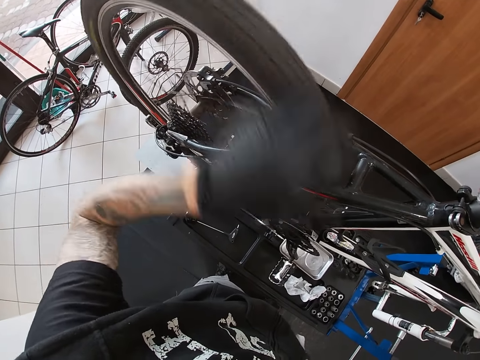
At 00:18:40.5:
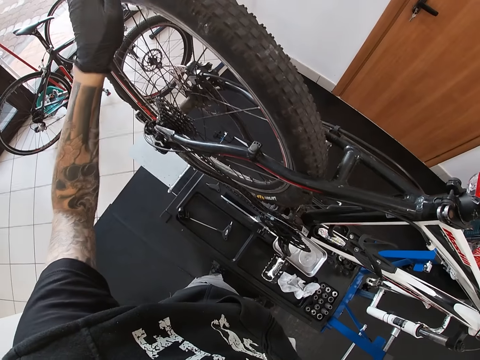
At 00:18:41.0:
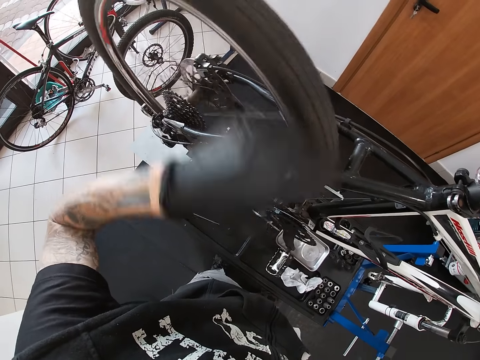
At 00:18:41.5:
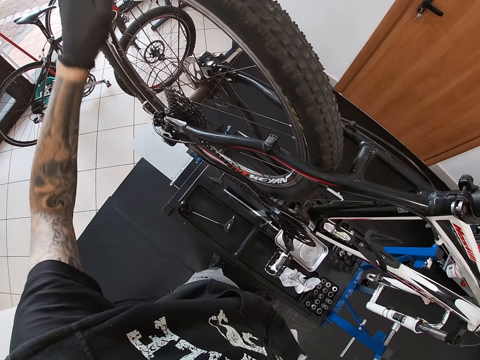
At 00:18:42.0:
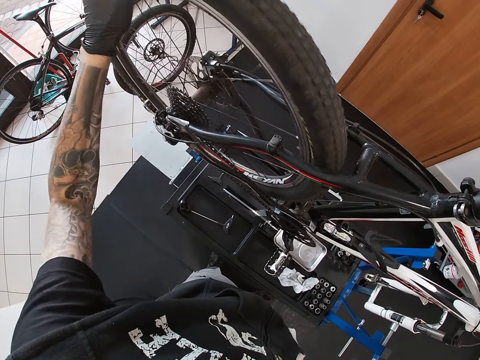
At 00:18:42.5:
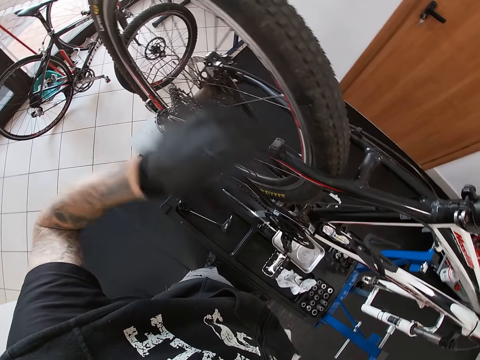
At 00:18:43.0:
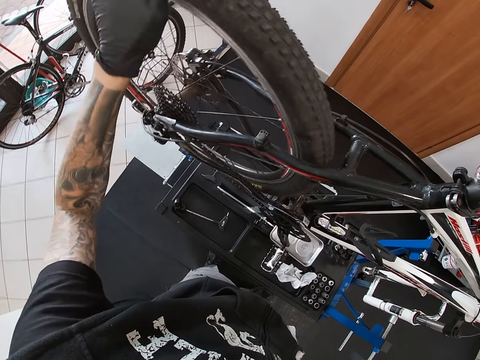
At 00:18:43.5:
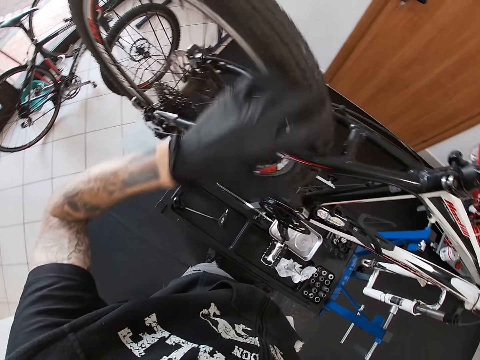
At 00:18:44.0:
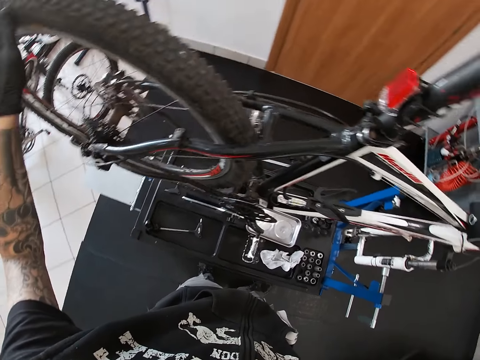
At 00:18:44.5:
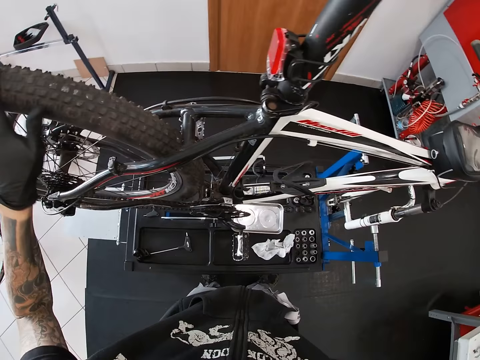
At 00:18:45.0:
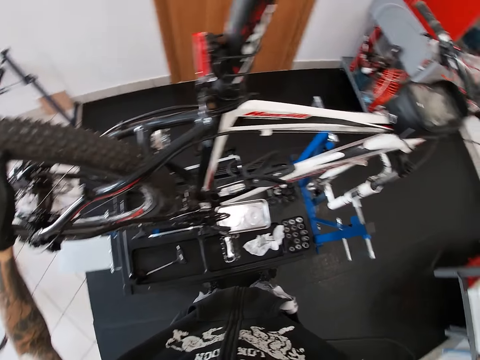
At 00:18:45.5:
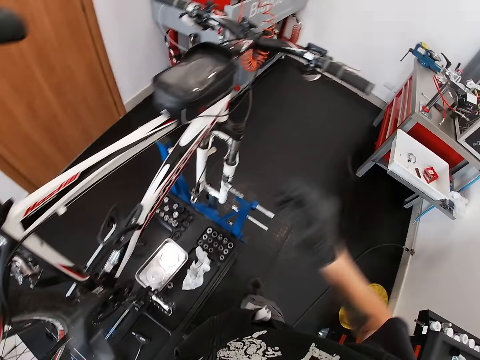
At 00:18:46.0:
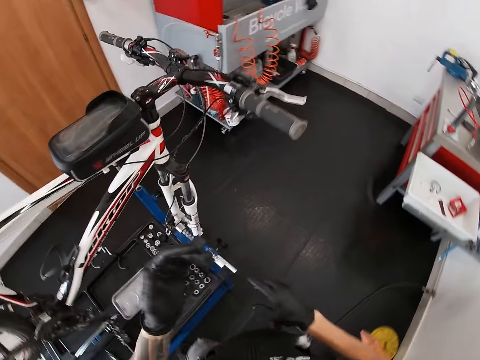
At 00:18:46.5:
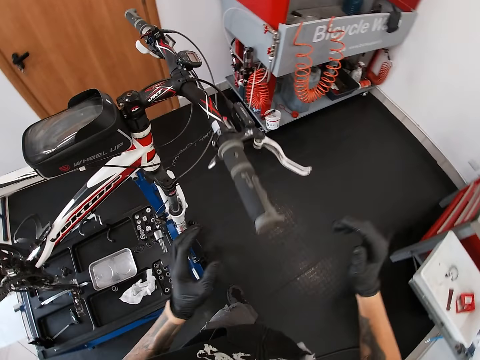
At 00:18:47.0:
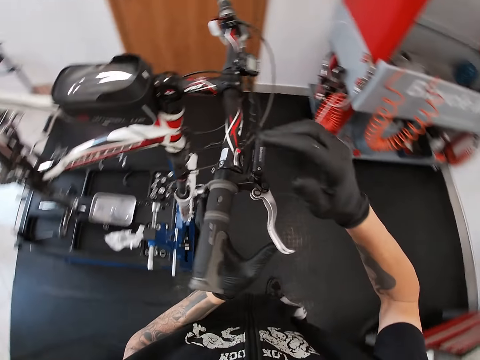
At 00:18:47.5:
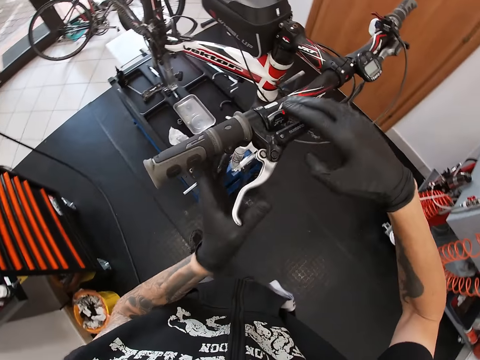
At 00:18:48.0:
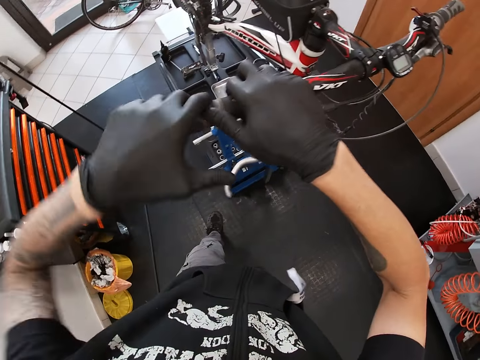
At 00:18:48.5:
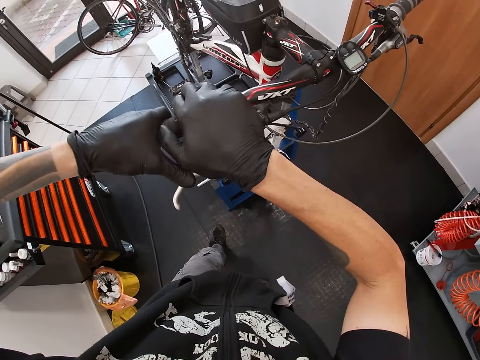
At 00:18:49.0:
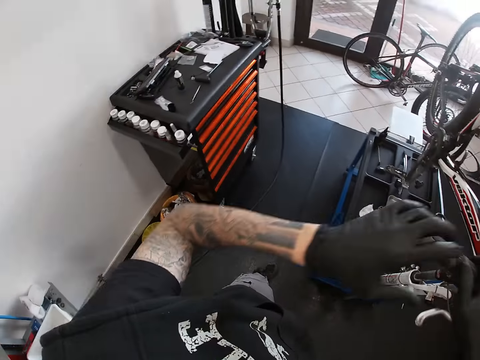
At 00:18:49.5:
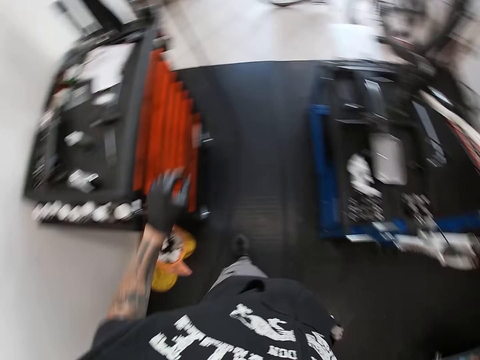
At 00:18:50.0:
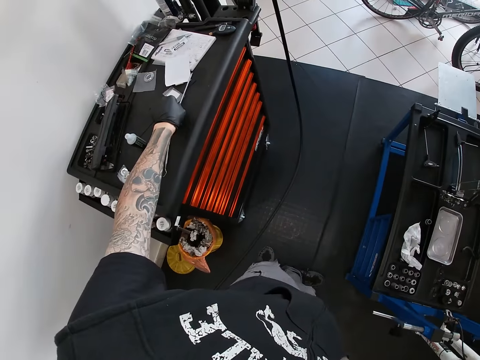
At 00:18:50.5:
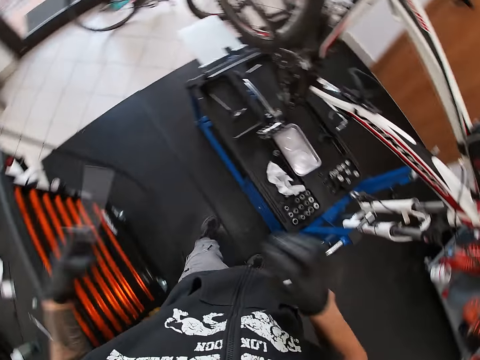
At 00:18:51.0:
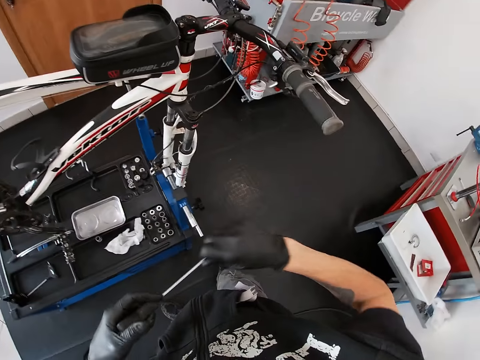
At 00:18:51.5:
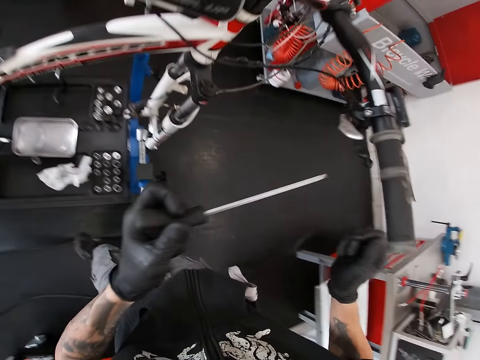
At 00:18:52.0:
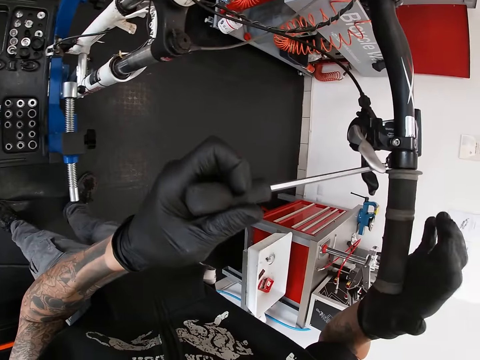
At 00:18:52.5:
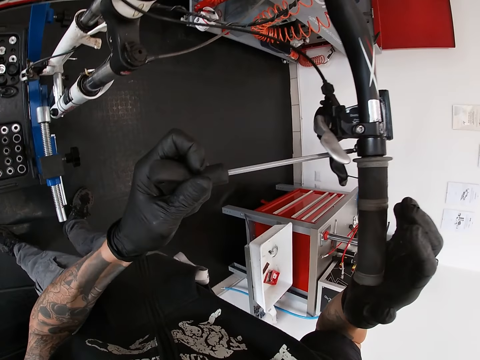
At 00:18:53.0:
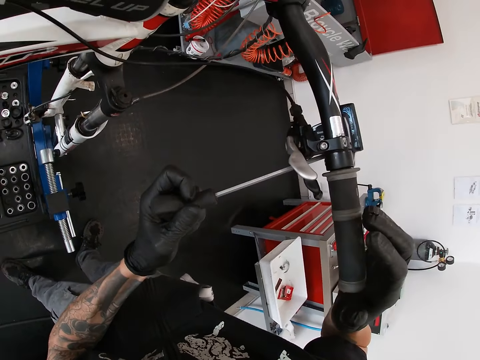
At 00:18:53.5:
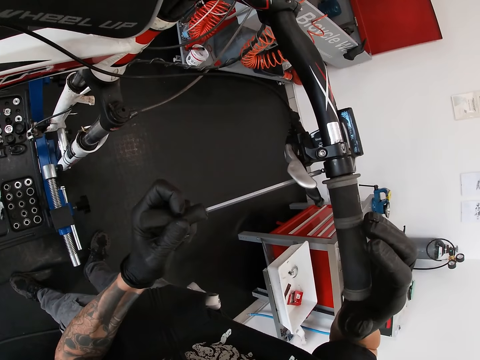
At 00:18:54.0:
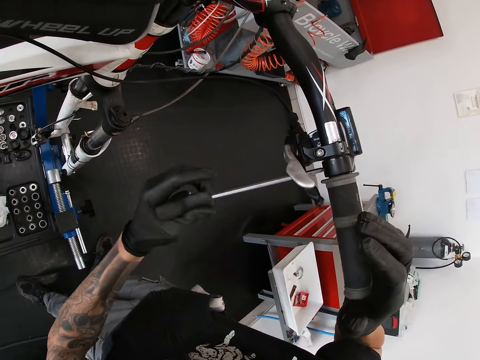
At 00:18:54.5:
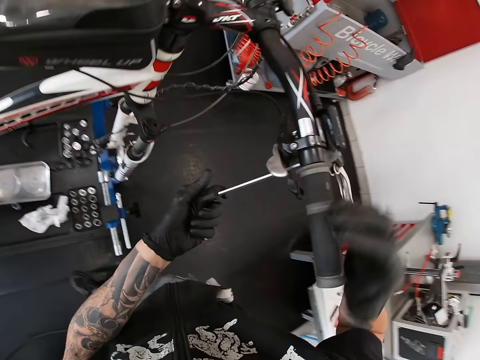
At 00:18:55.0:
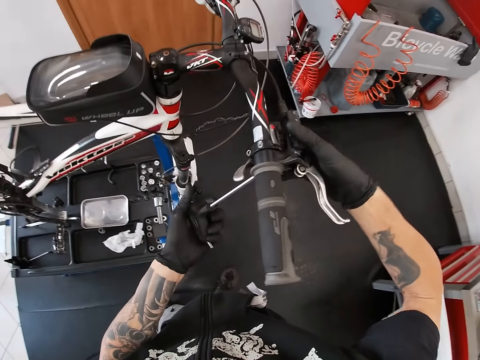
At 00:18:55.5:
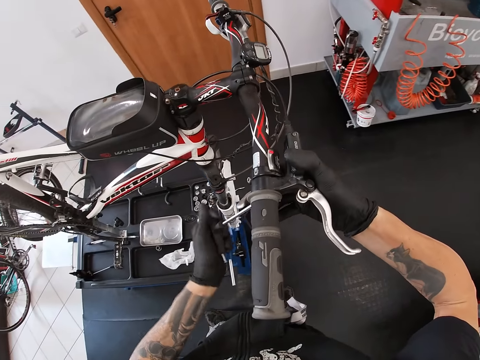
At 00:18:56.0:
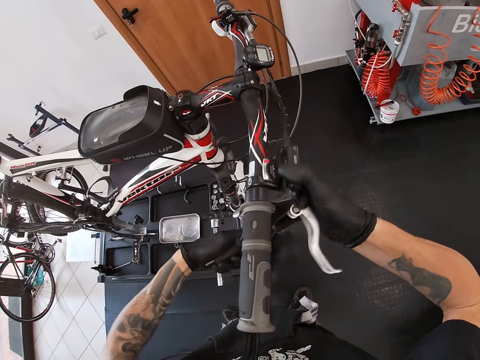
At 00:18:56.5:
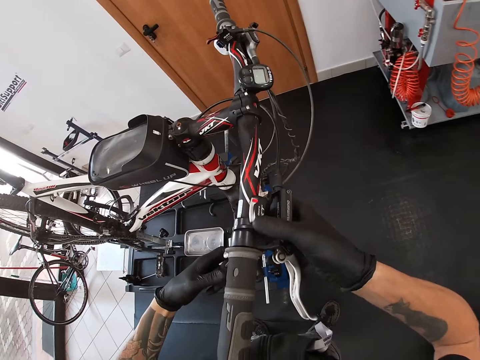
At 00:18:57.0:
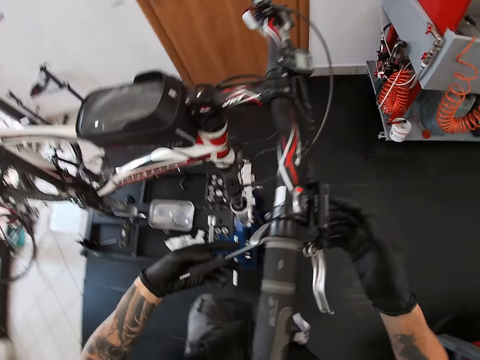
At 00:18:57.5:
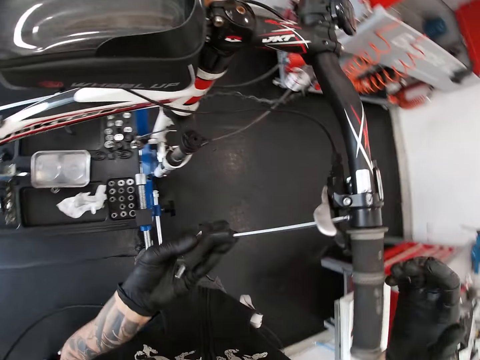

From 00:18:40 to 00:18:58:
The camera wearer rubs his palms together. He walks. He holds the right handlebar of the bicycle with both hands. He touches something. He picks up an allen key from an orange tool bench with his left hand. He loosens the right brake lever with the allen key in his left hand. He touches a screwdriver. He touches something.

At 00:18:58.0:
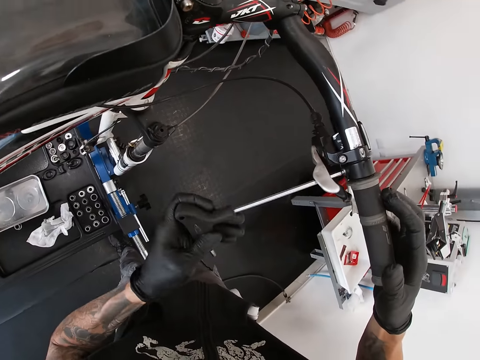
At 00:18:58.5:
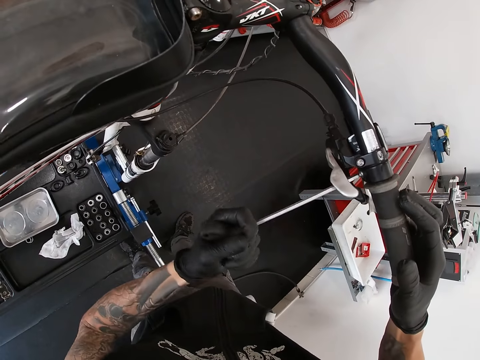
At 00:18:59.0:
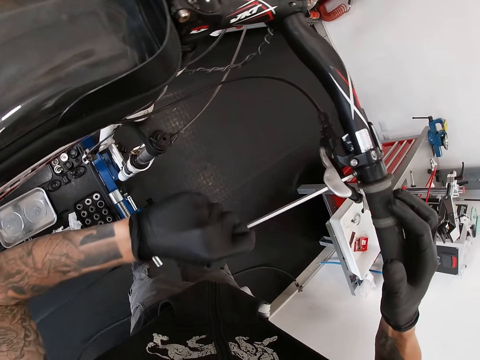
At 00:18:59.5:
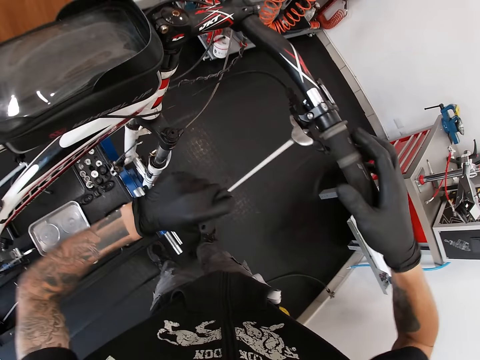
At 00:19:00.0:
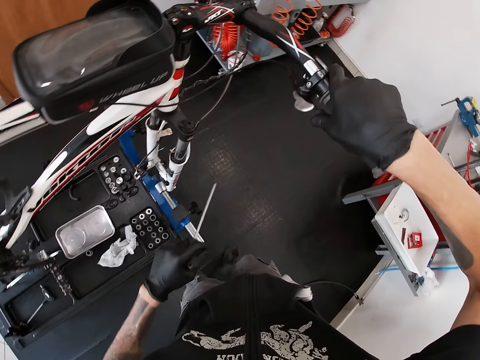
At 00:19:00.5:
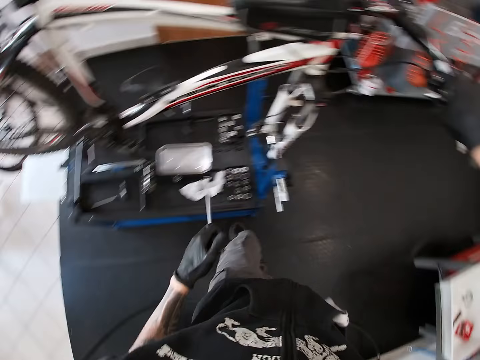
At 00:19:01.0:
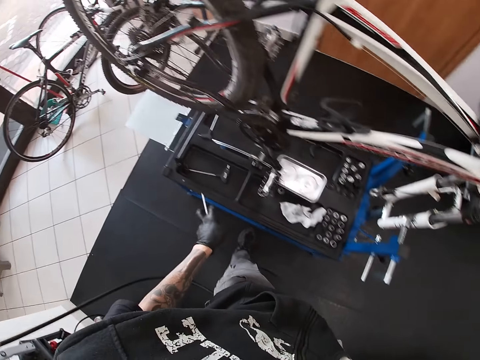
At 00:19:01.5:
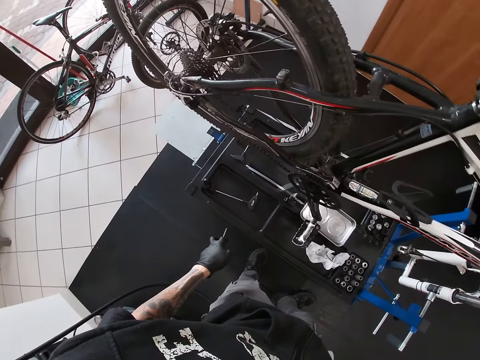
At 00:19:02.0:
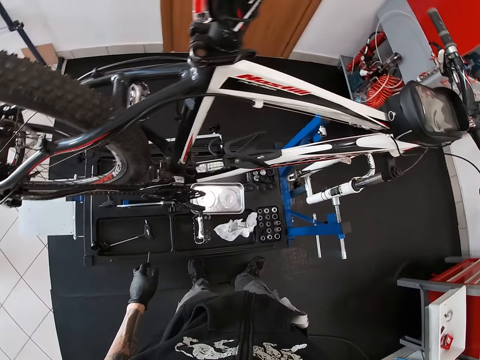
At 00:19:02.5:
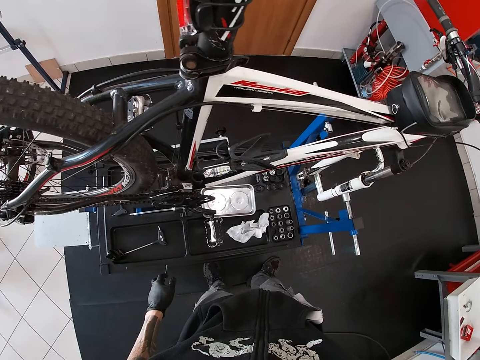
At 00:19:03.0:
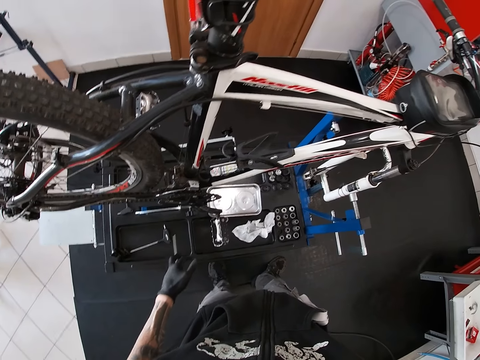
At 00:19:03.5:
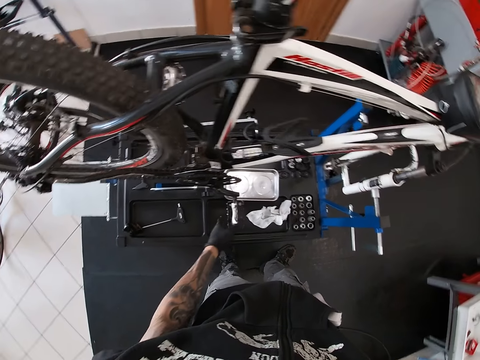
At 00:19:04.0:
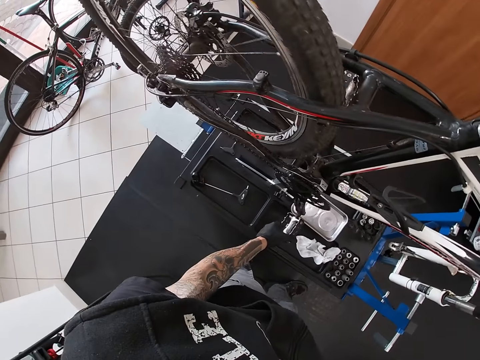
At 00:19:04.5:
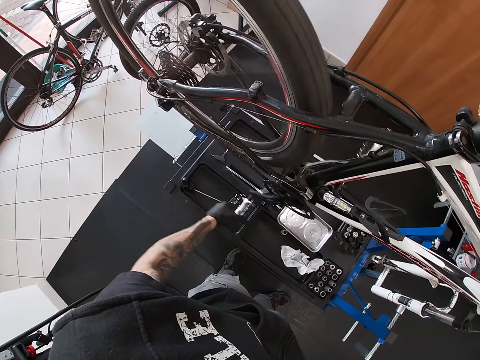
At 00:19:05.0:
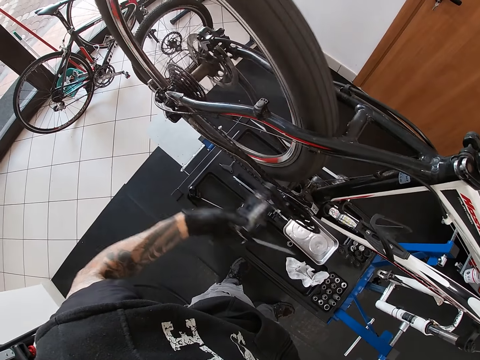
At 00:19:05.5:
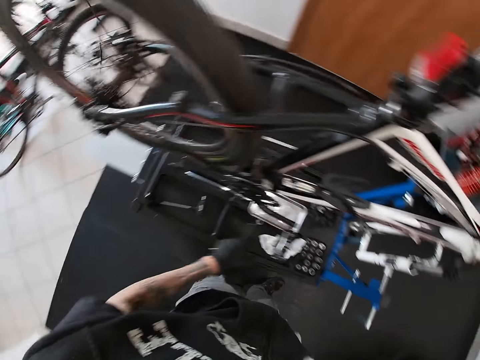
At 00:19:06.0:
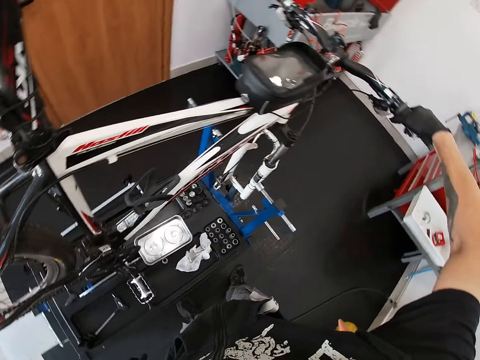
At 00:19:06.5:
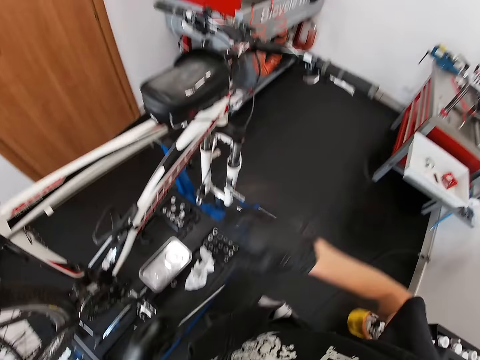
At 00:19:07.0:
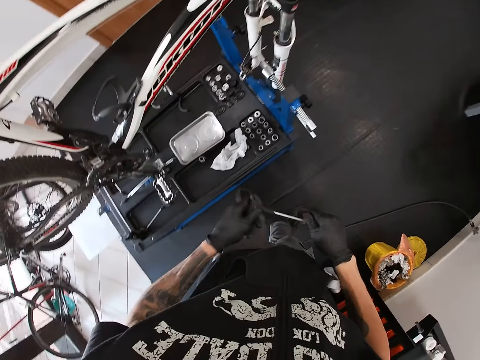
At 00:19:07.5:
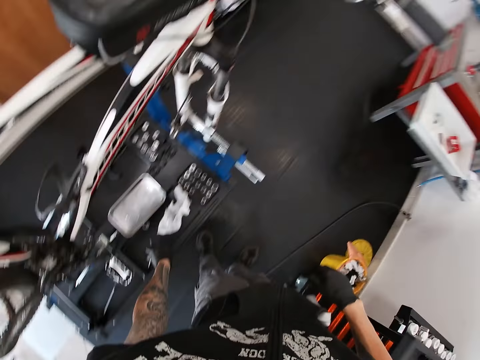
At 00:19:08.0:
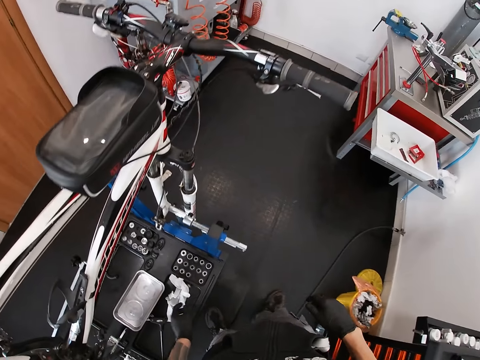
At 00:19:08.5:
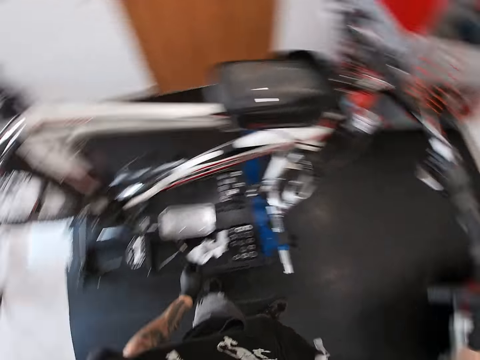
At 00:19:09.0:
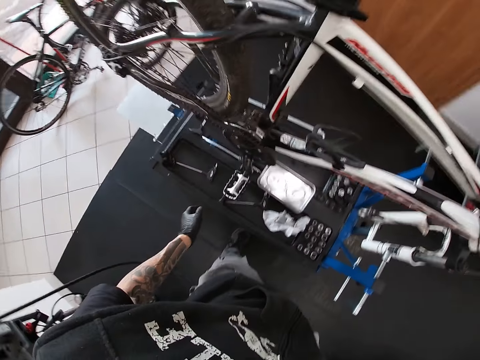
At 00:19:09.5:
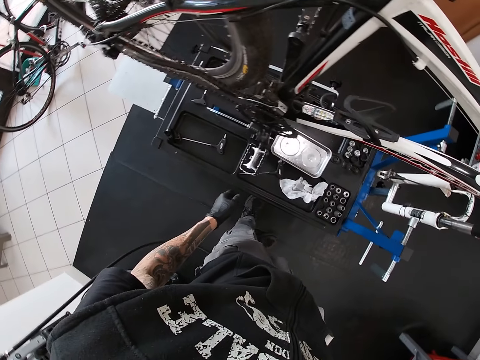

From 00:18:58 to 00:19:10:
The camera wearer turns the bicycle pedal with his left hand. He drops the allen key in the tool holder on the bicycle repair stand with his left hand.
